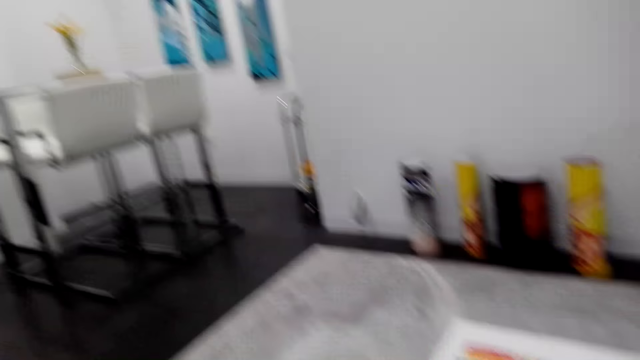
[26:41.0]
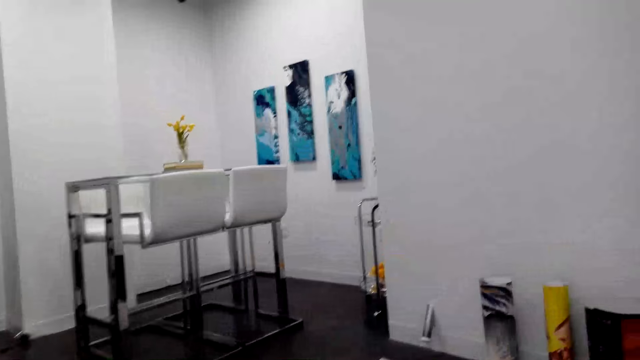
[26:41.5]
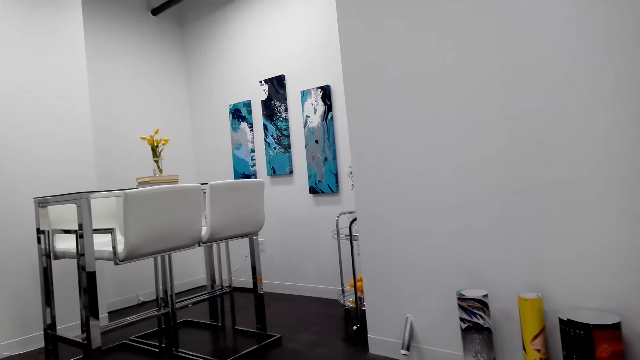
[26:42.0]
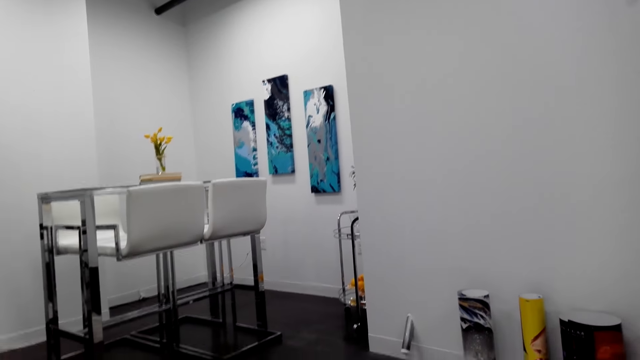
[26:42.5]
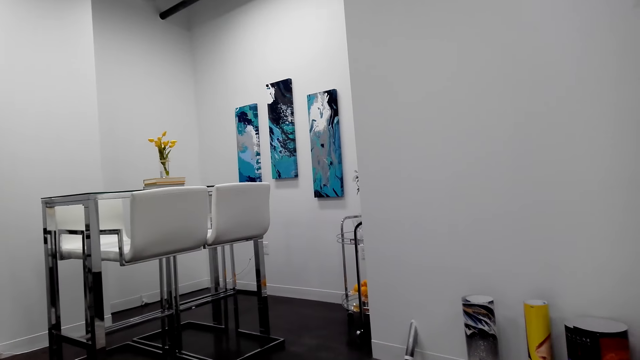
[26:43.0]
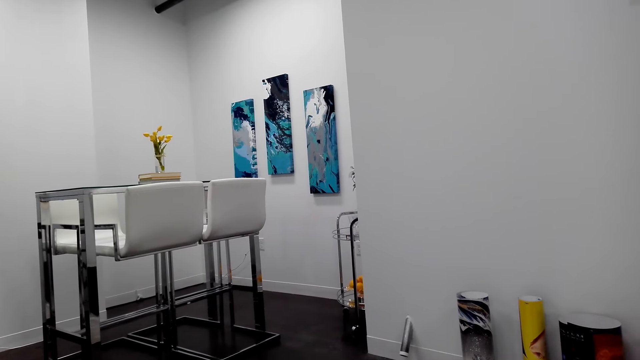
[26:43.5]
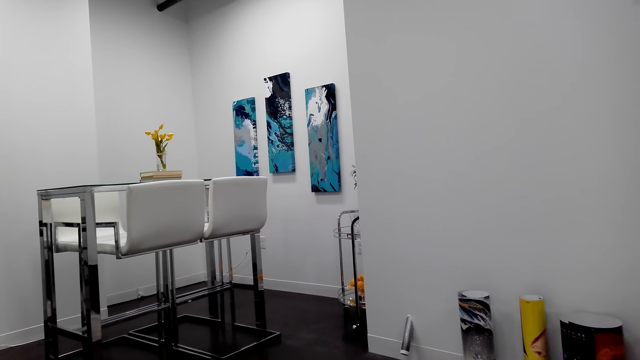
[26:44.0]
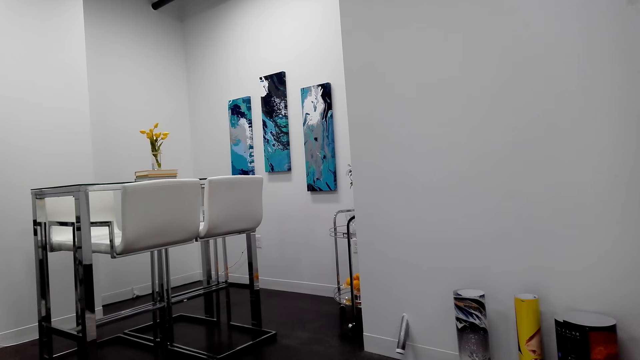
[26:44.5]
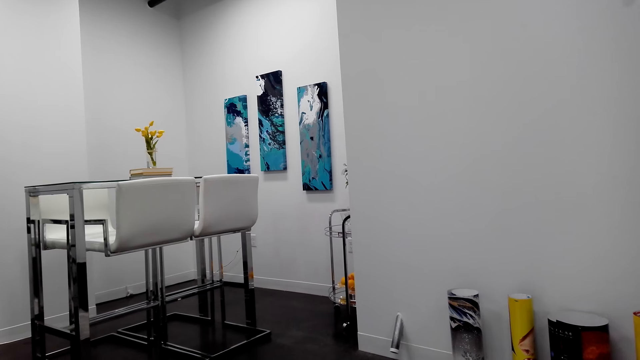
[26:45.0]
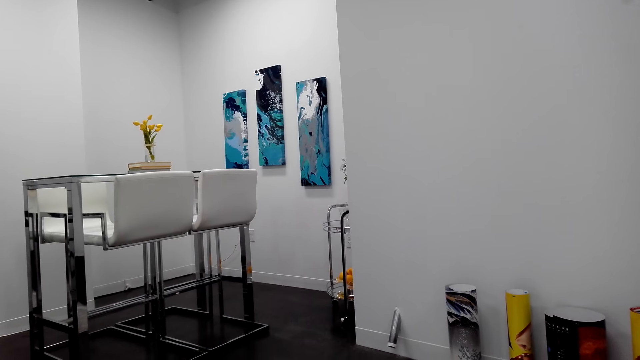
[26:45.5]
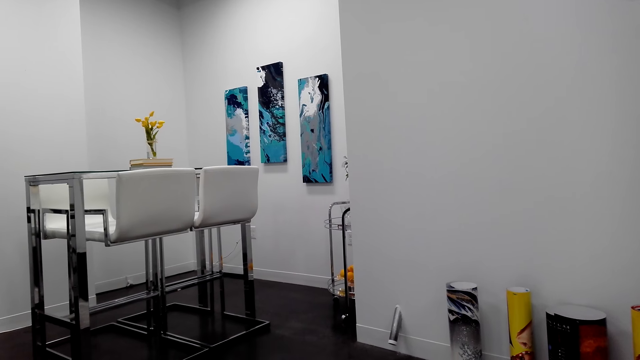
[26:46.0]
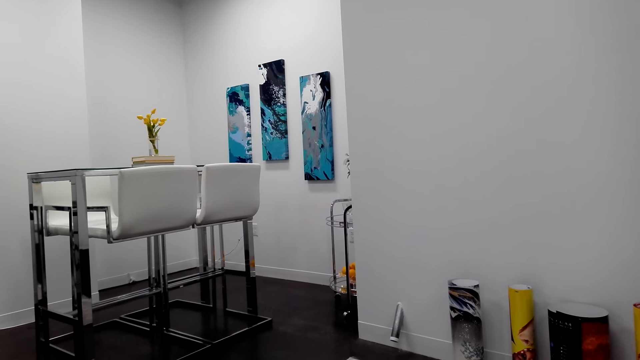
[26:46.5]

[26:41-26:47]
The camera wearer moves around.

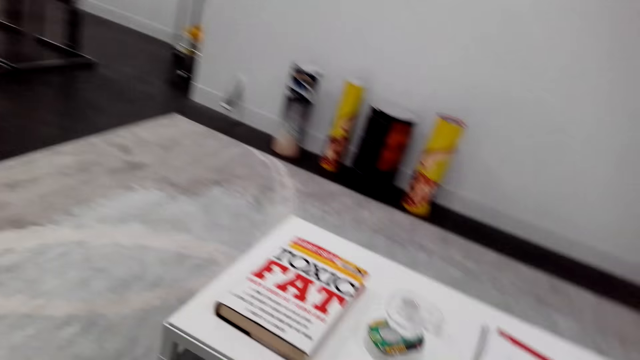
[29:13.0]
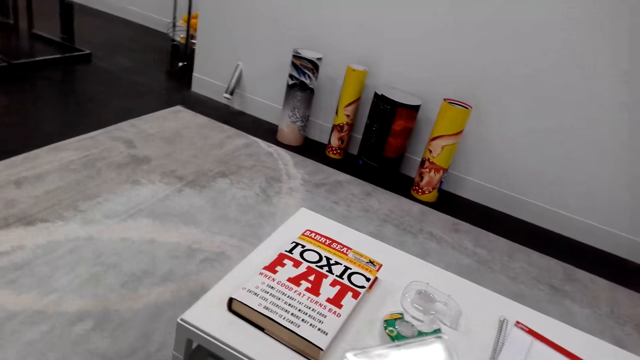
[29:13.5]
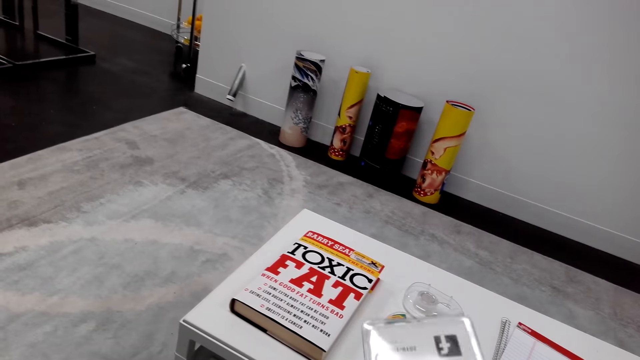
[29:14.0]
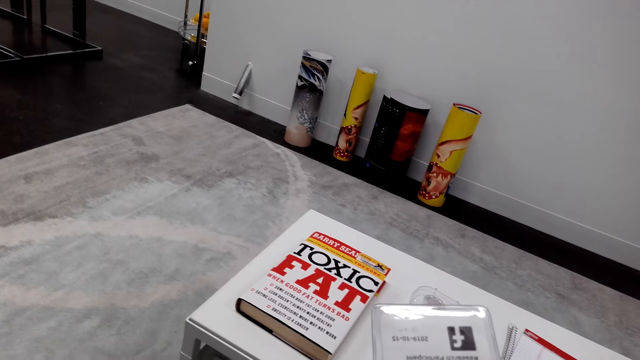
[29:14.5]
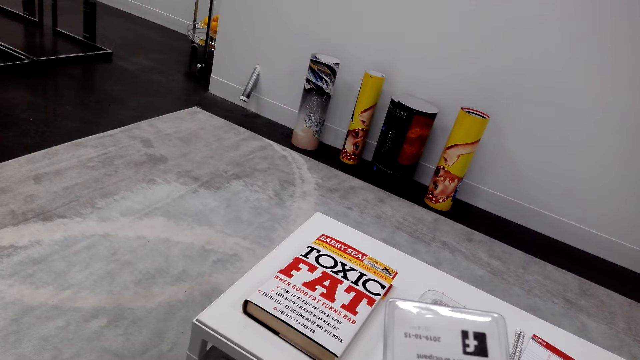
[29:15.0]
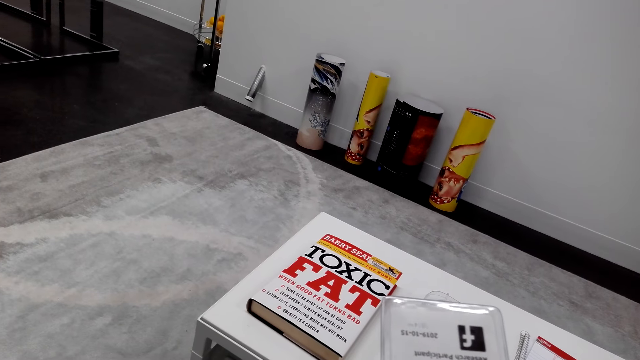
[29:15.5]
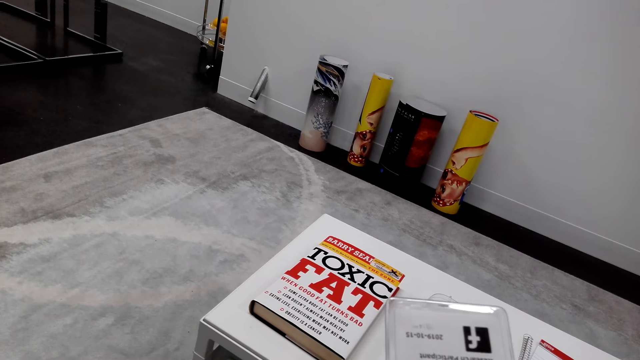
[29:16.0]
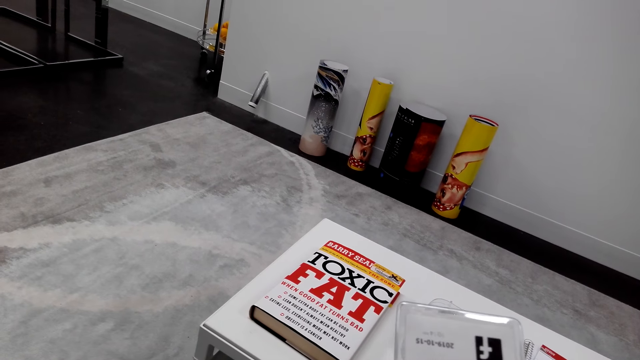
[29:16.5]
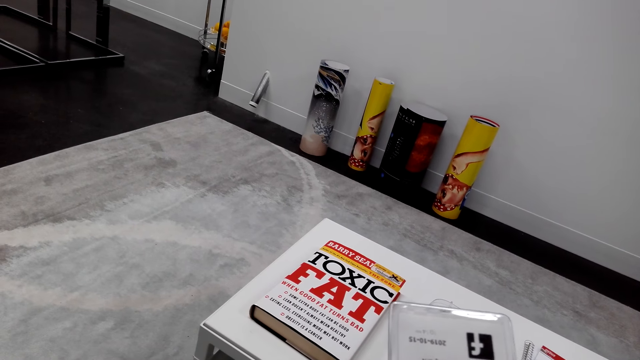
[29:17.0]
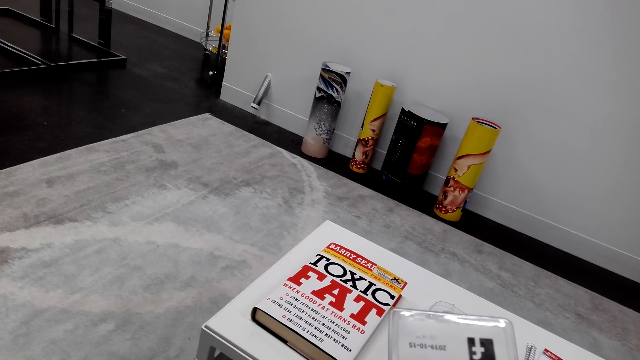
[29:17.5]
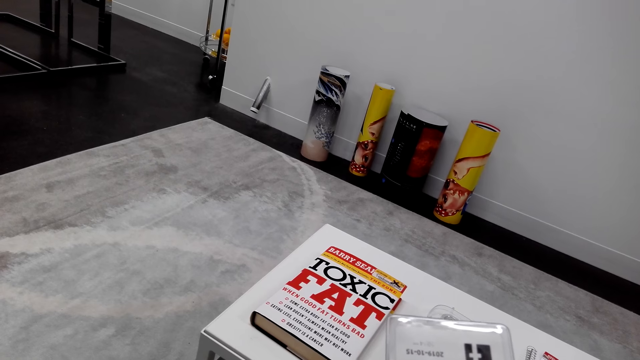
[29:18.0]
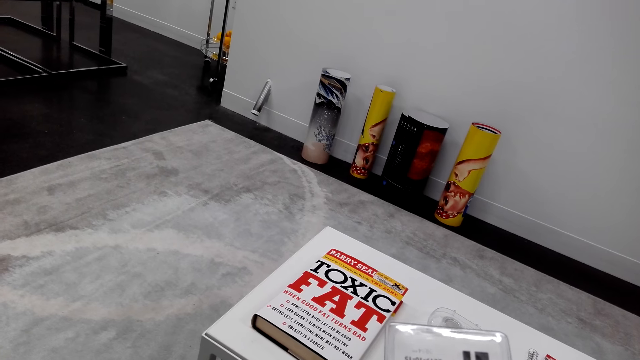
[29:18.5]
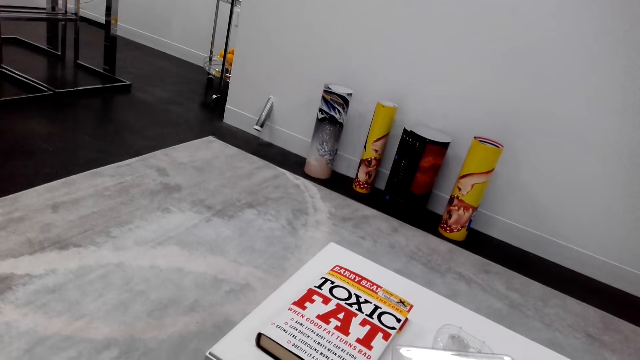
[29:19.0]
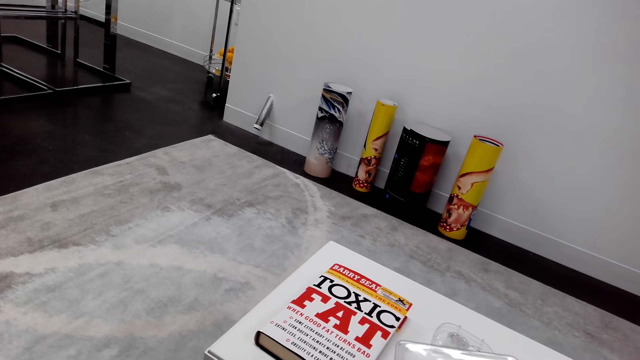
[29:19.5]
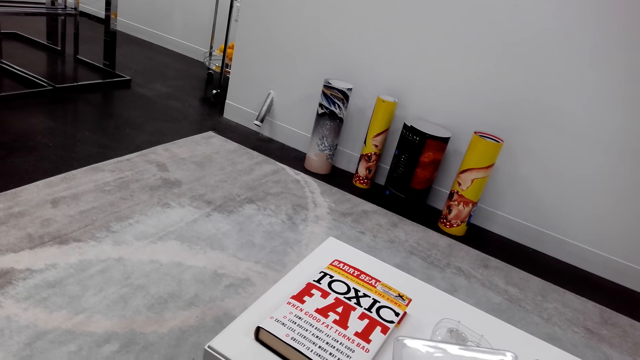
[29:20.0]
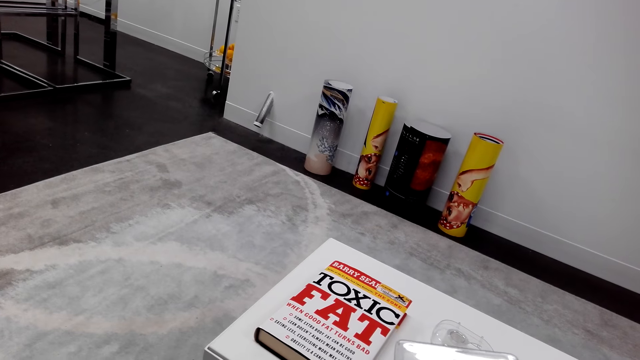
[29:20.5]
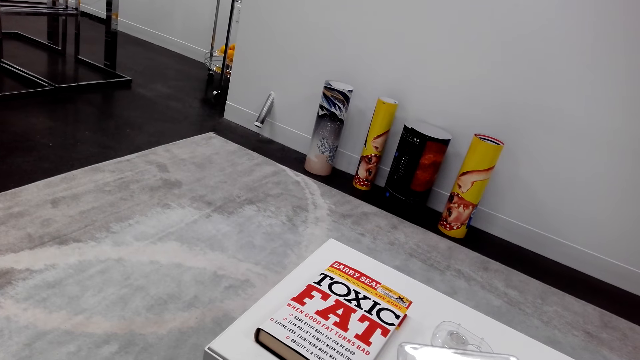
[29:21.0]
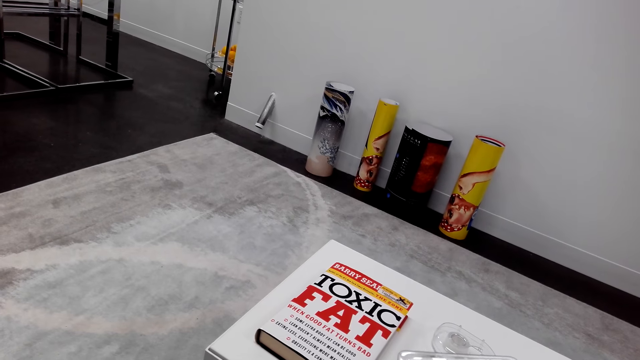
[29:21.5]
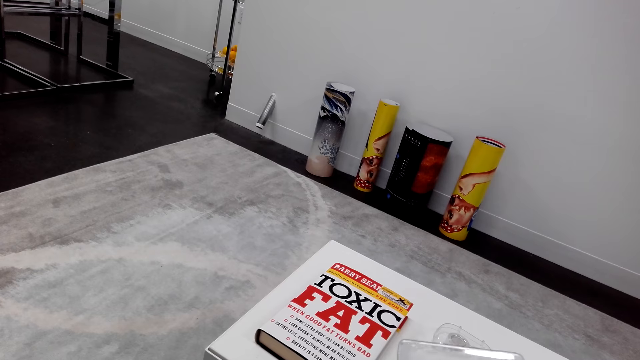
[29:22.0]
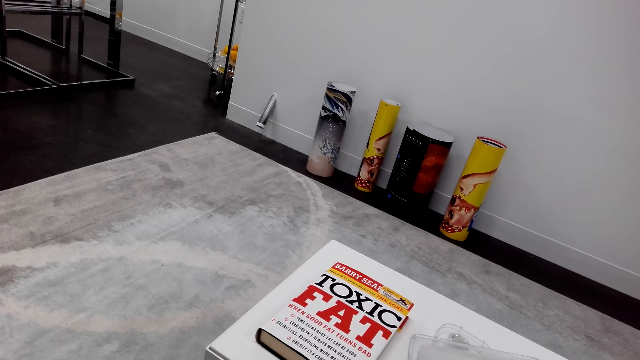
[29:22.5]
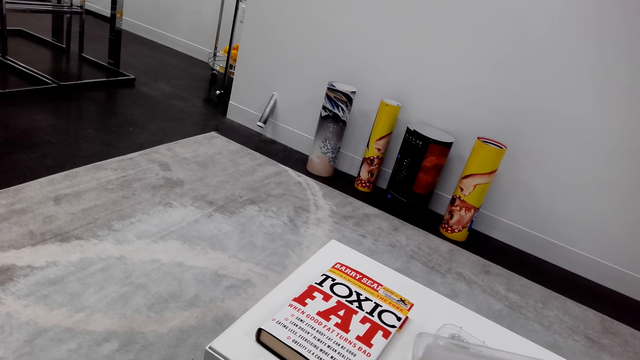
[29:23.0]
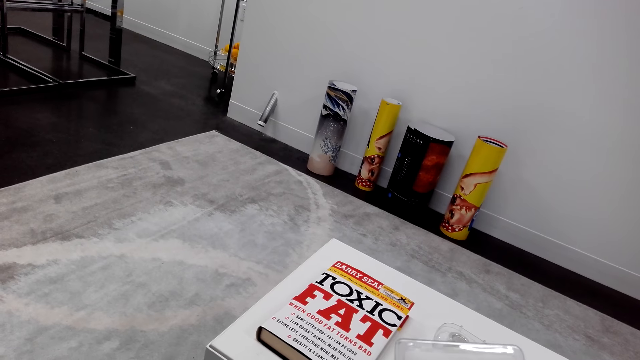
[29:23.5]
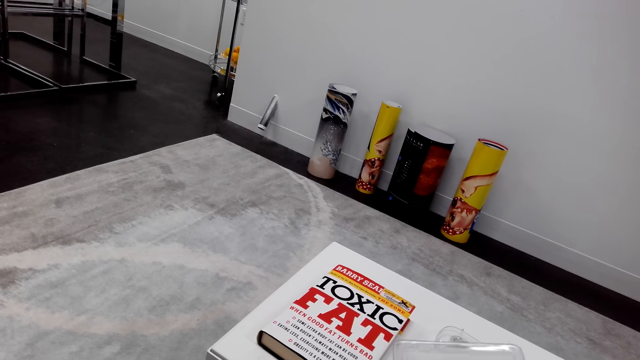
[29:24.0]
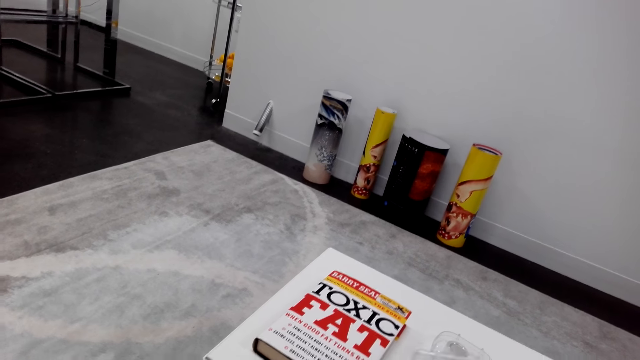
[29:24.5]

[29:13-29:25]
The camera wearer holds a paper. They pick up the paper.
